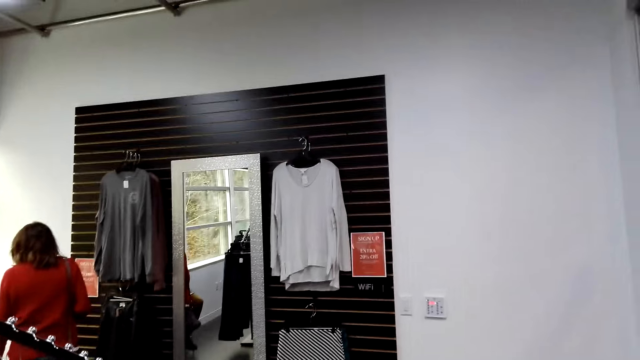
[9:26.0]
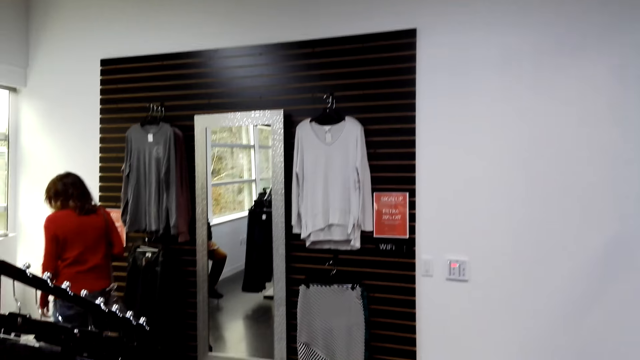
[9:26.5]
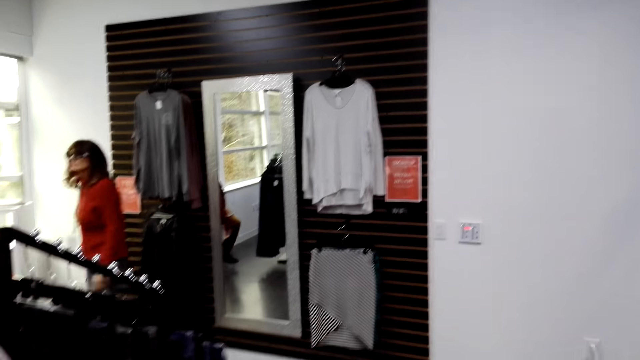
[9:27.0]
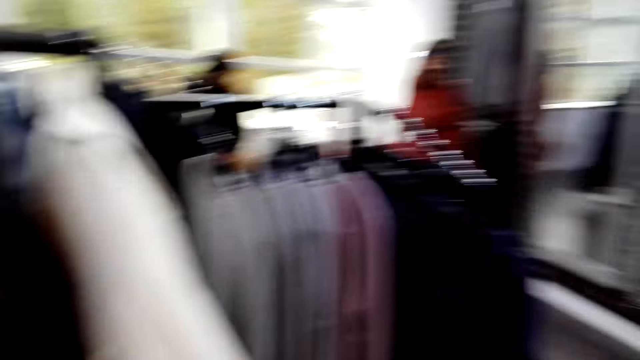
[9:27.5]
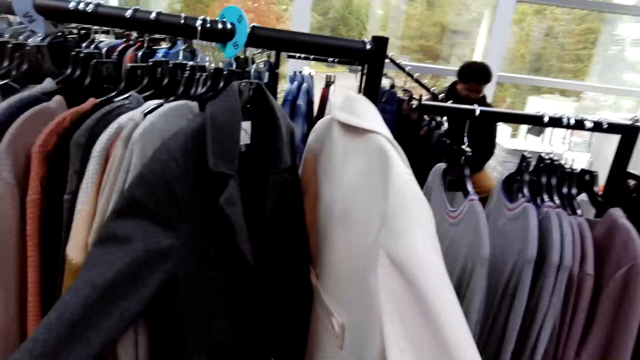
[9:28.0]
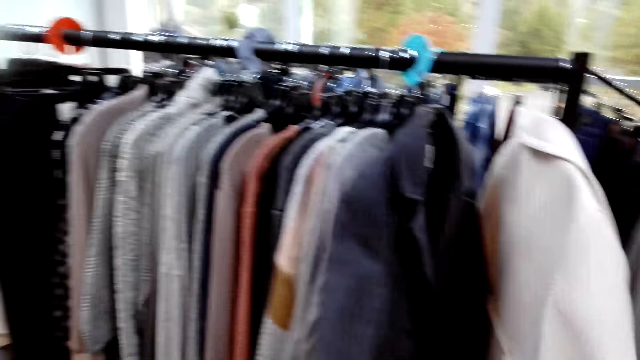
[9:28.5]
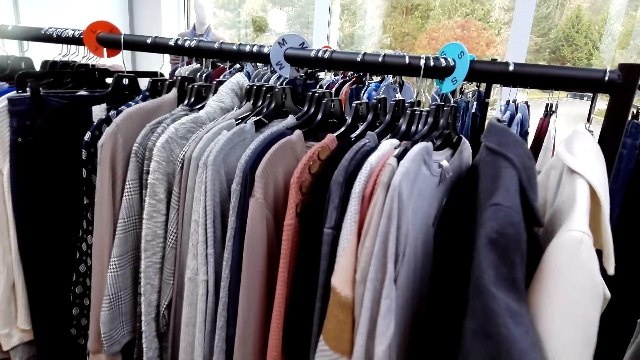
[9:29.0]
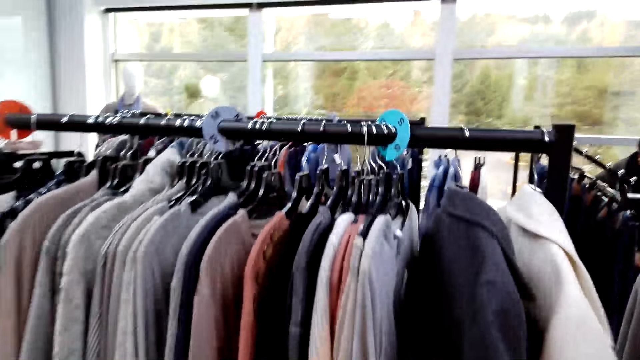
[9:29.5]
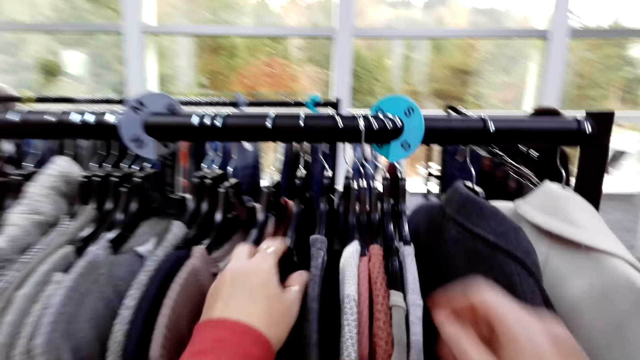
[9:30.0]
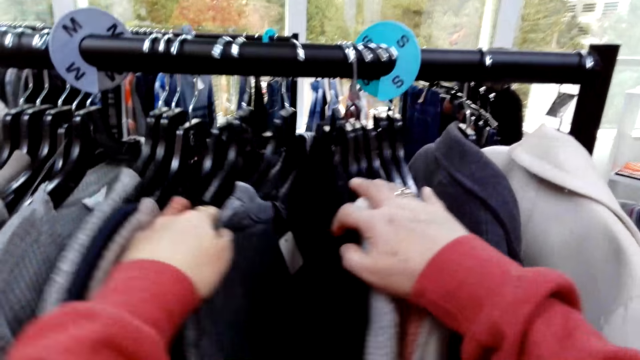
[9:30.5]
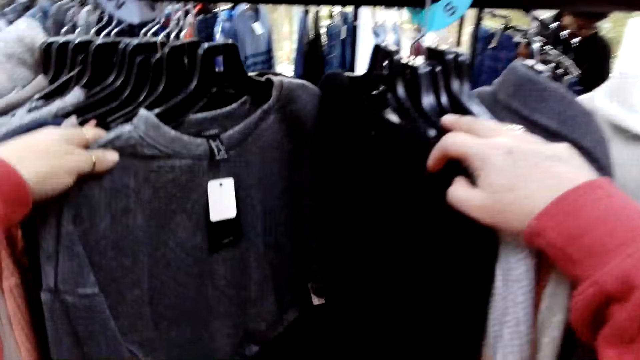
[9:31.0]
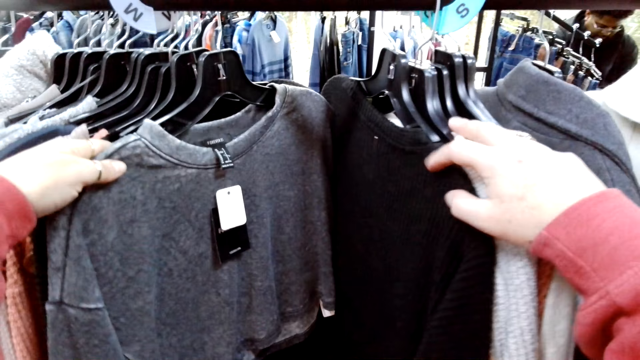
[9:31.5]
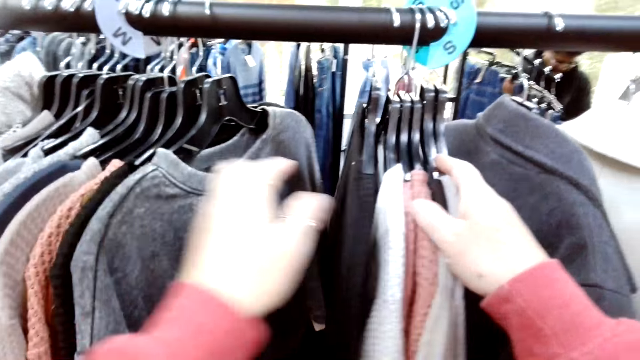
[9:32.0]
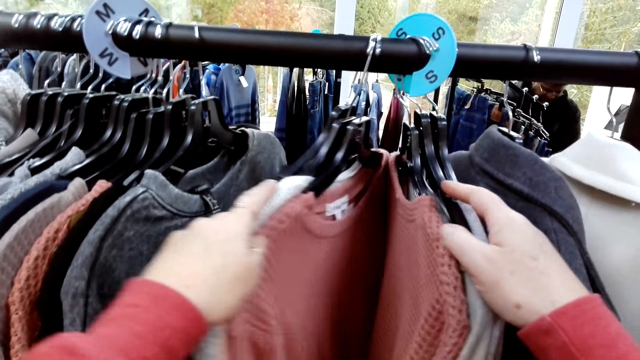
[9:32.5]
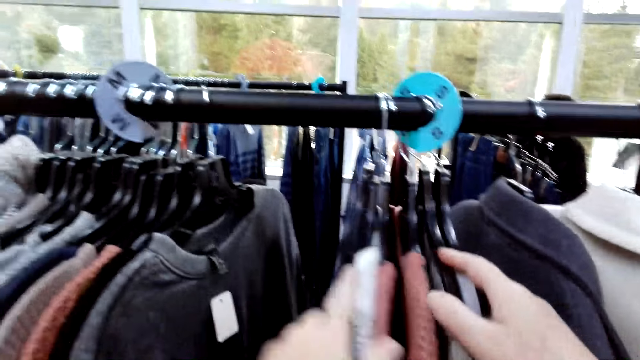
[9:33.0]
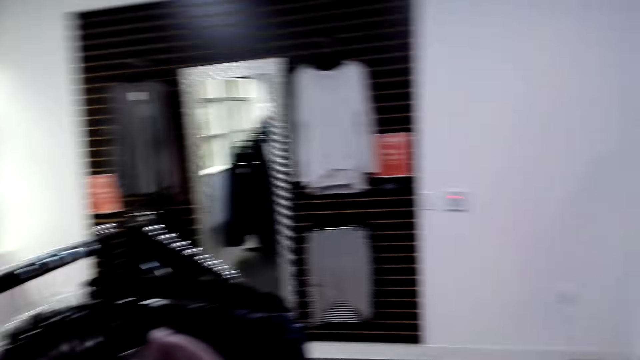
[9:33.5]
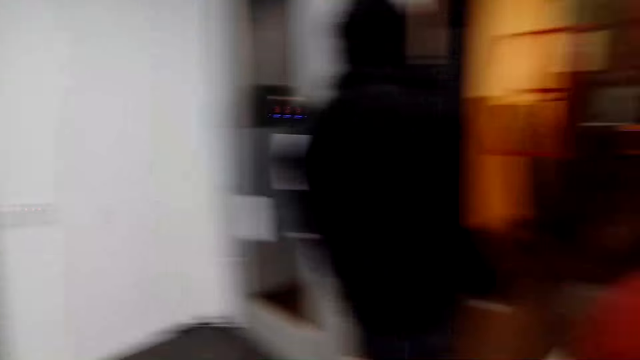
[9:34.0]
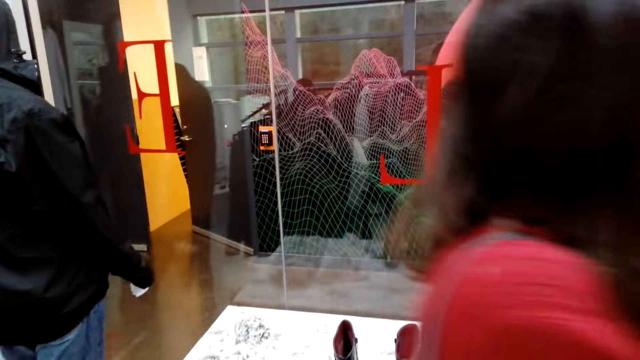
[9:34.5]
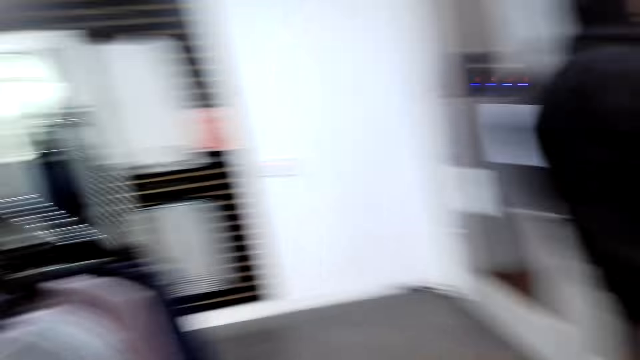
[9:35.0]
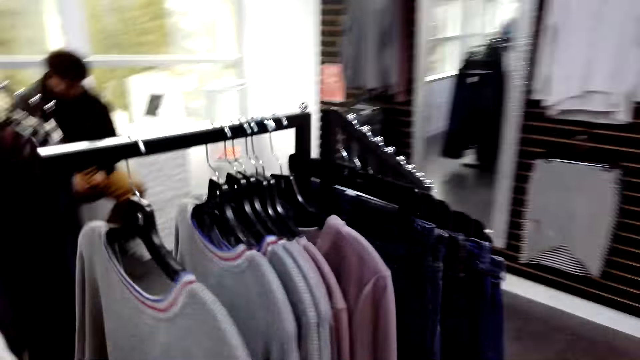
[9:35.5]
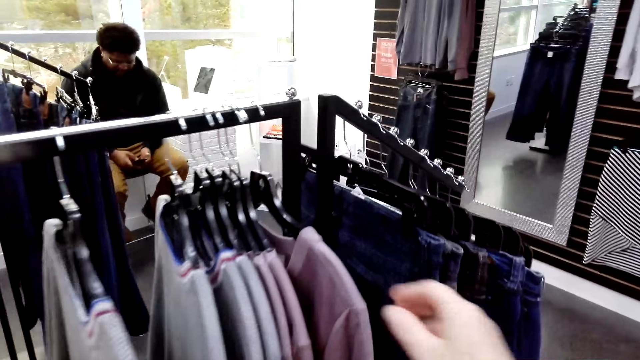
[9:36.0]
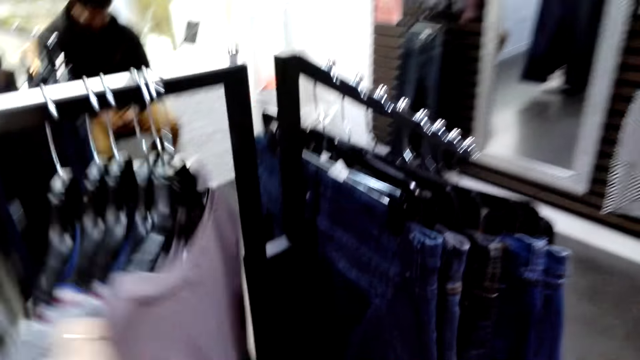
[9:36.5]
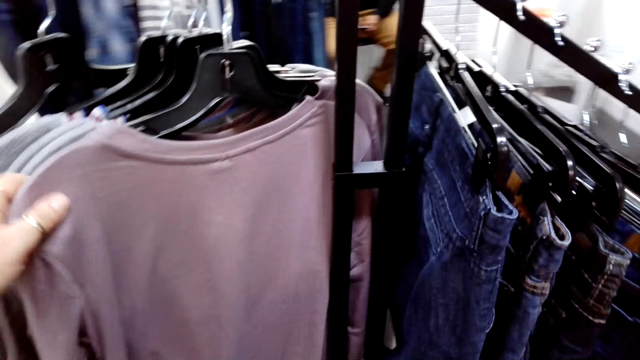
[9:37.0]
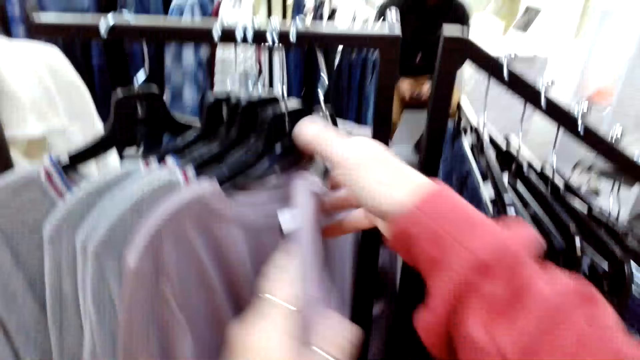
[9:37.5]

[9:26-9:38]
The camera wearer stares around the shop. They stare at clothes on the clothes stand.

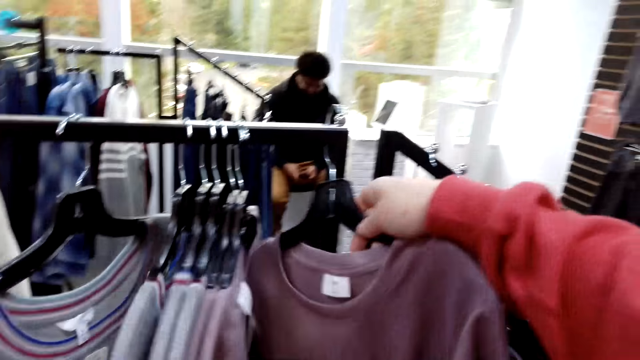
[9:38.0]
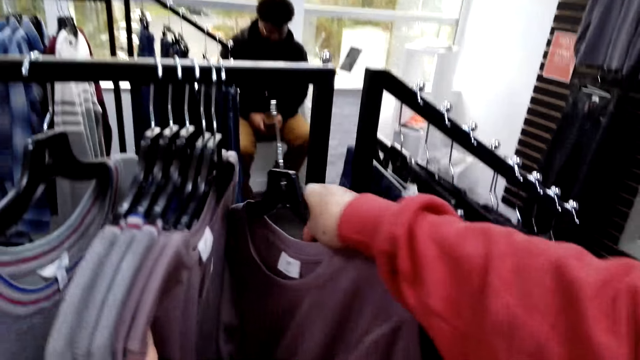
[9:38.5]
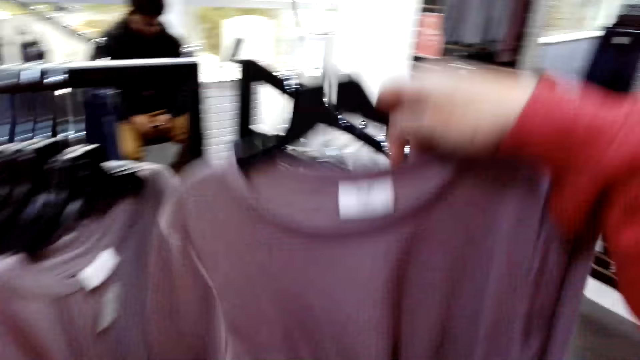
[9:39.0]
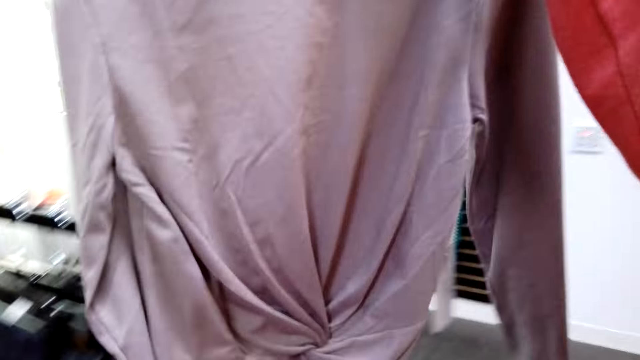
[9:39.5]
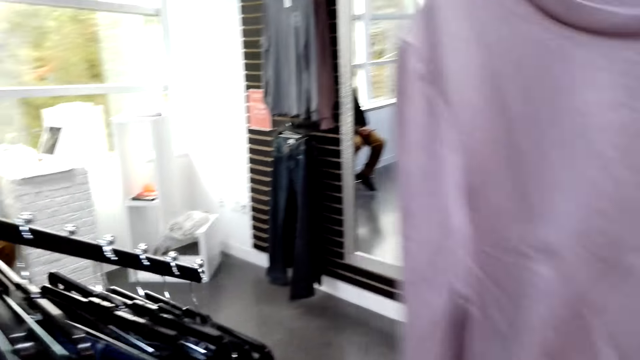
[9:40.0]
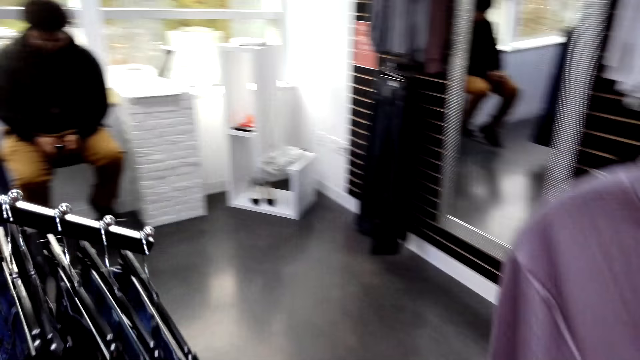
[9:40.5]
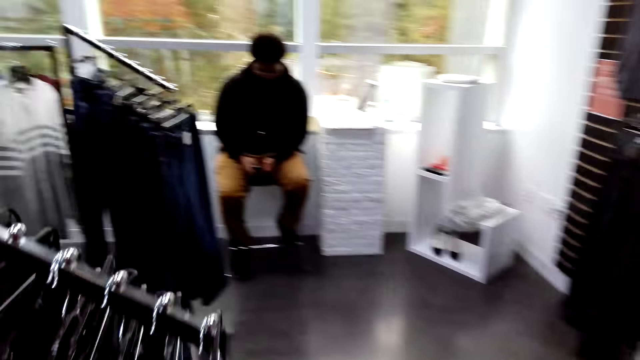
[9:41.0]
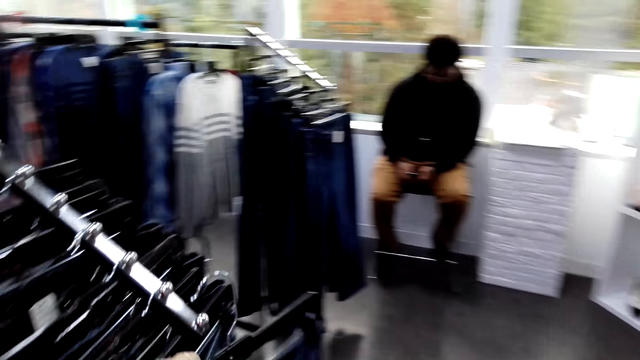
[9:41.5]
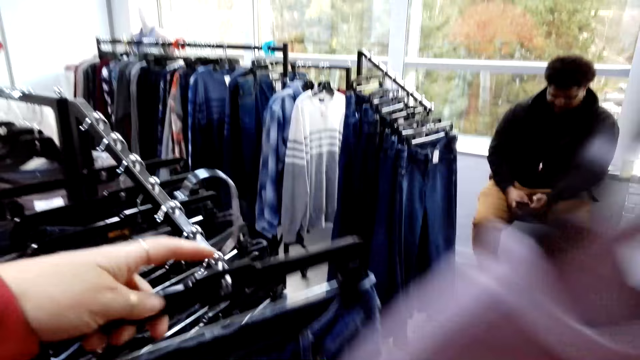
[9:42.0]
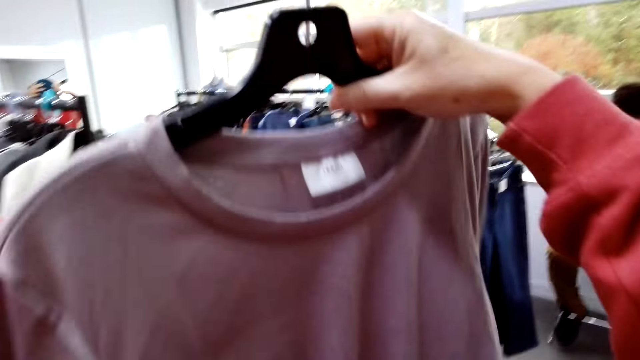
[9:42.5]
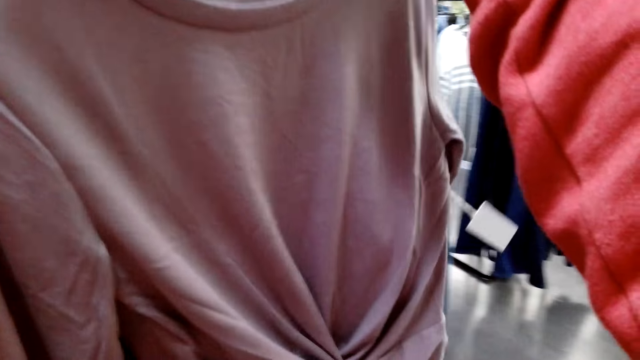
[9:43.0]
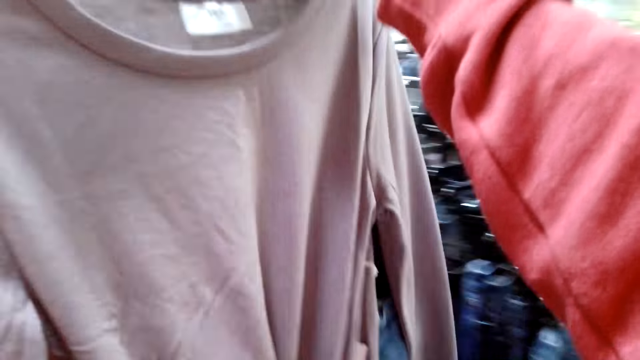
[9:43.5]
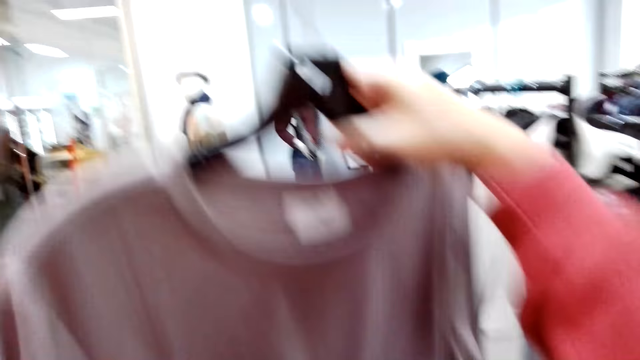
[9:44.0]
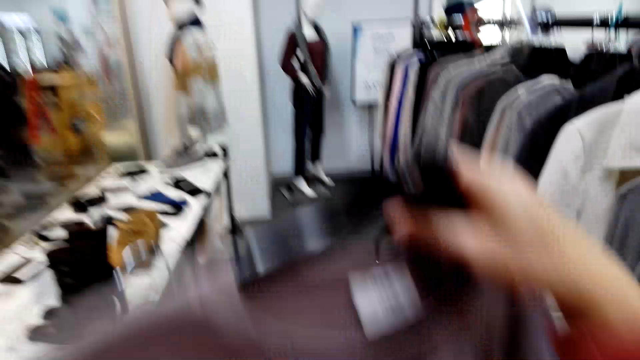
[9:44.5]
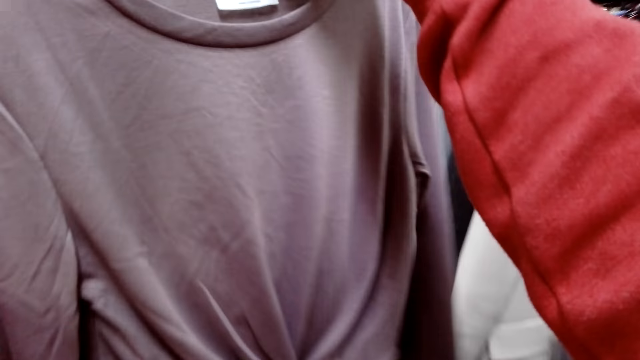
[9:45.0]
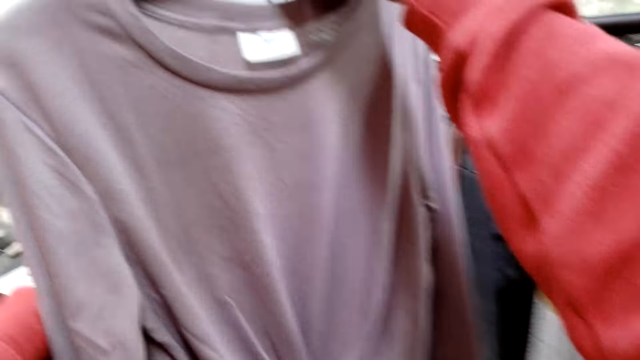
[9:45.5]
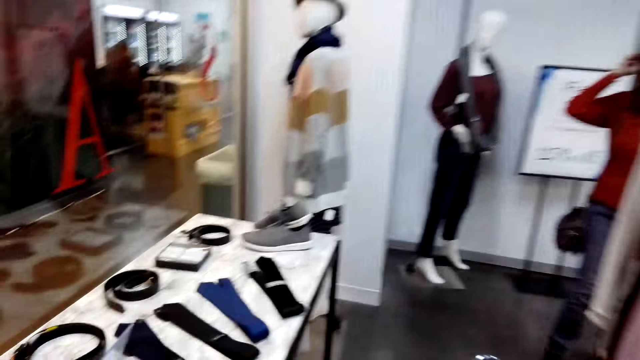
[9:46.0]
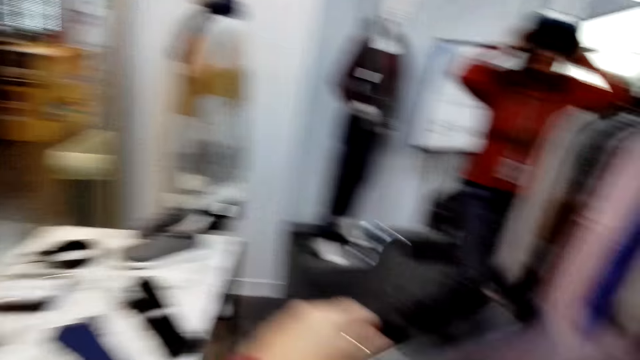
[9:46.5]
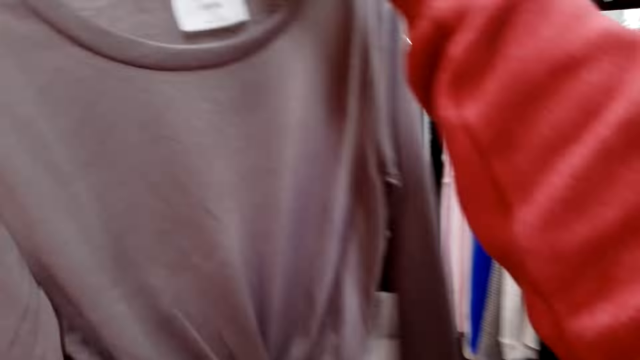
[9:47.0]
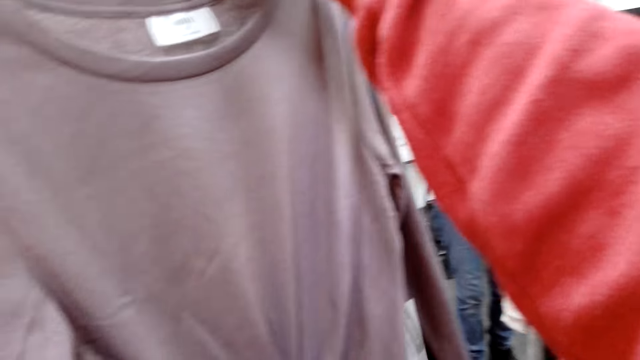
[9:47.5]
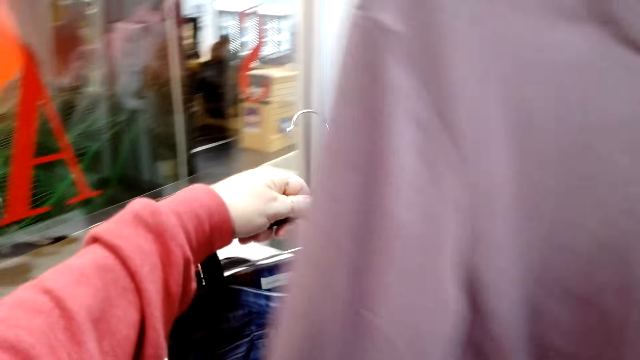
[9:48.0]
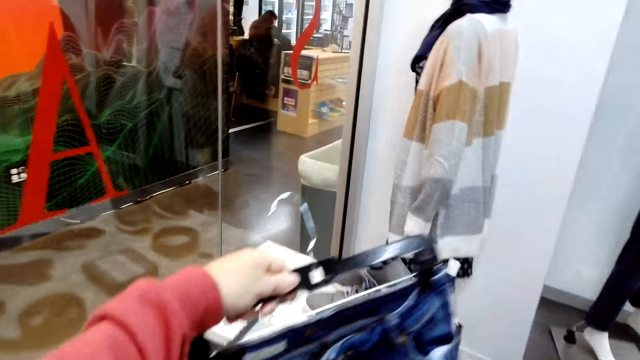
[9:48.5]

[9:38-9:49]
The camera wearer picks the cloth, a peach sweater top, from the clothes stand. They walk around the shop. They stare at clothes on the hands.
